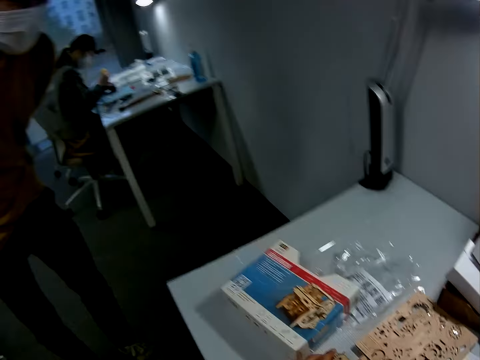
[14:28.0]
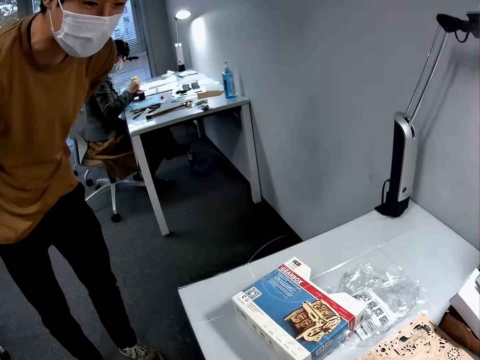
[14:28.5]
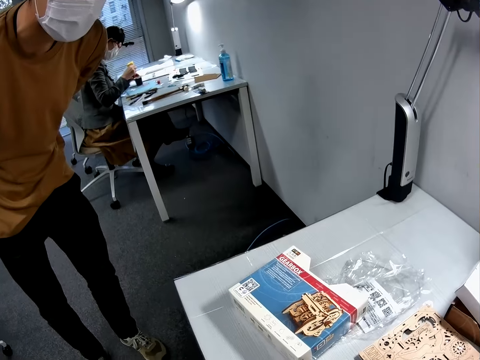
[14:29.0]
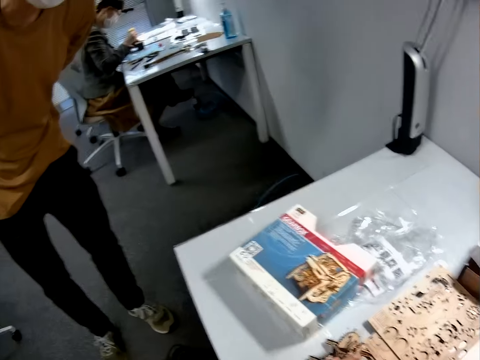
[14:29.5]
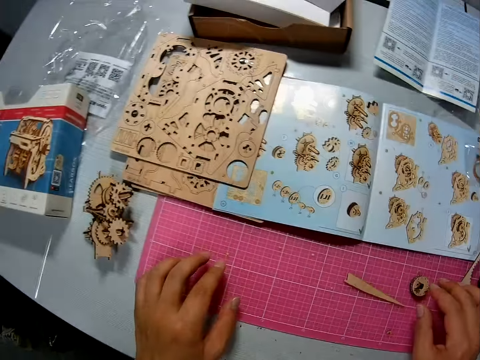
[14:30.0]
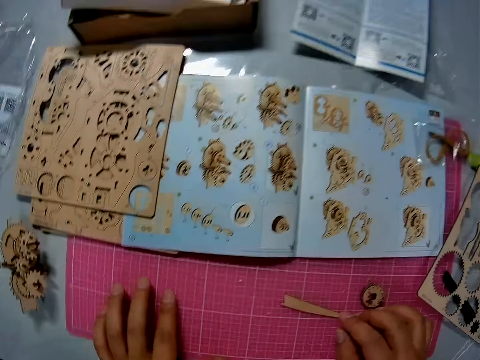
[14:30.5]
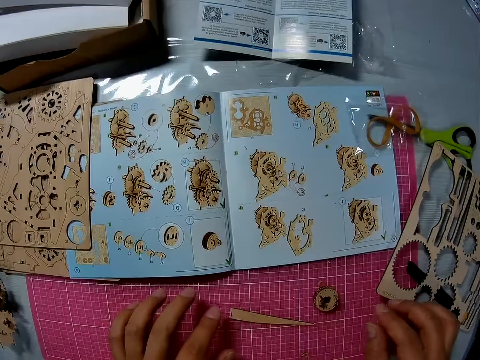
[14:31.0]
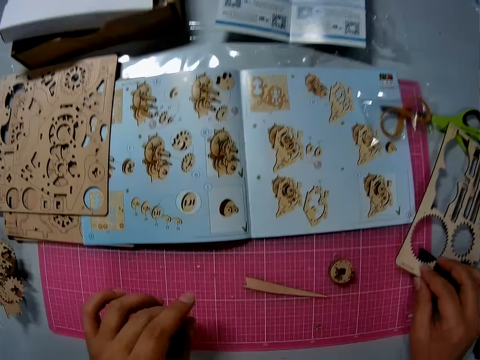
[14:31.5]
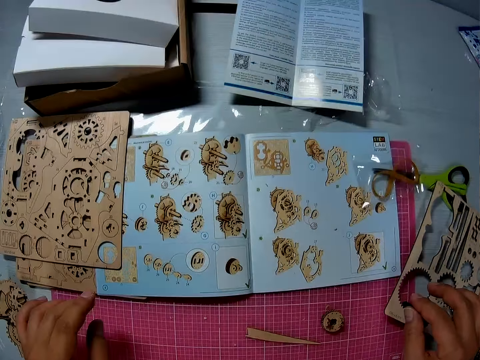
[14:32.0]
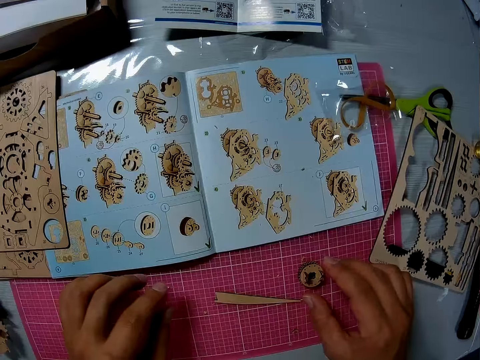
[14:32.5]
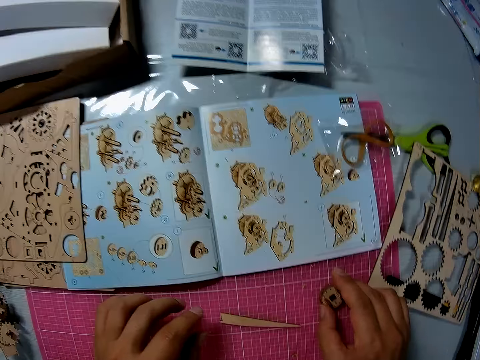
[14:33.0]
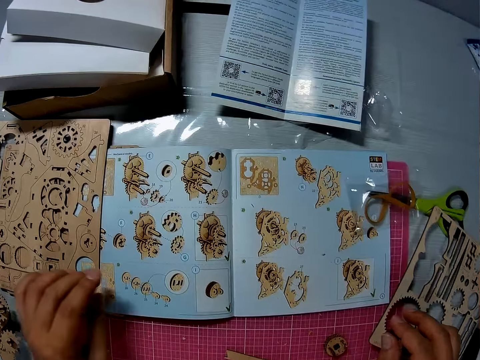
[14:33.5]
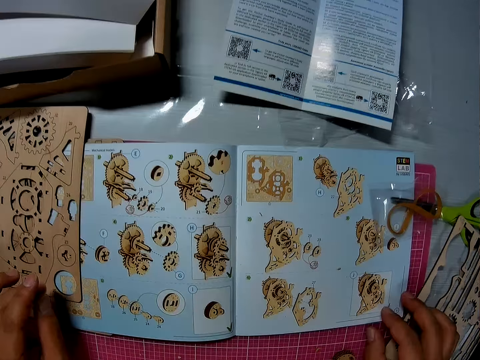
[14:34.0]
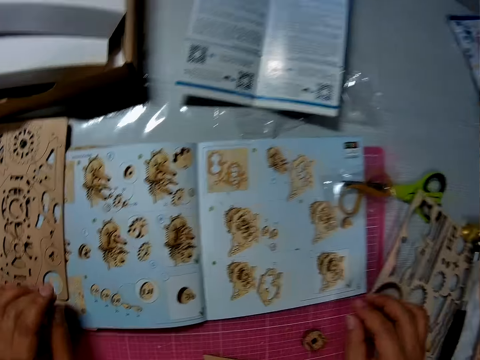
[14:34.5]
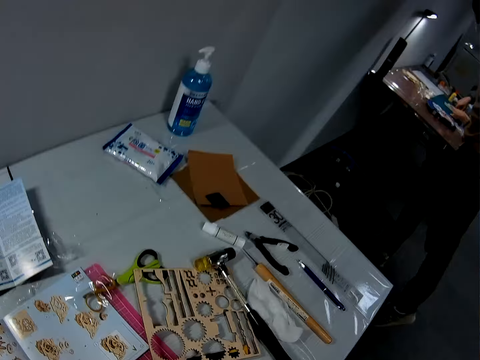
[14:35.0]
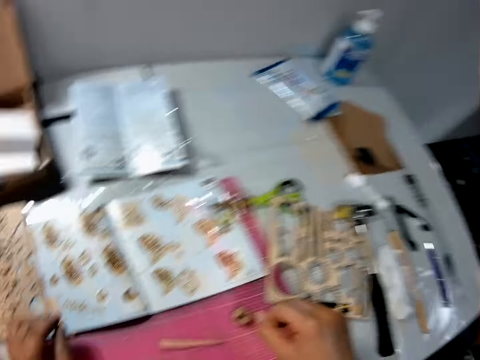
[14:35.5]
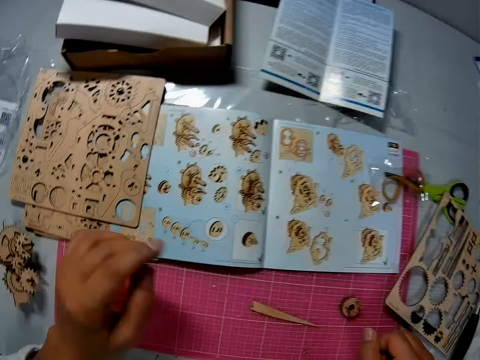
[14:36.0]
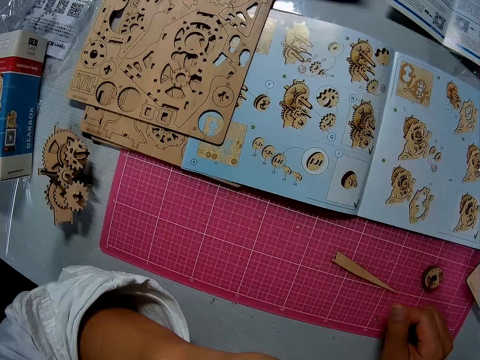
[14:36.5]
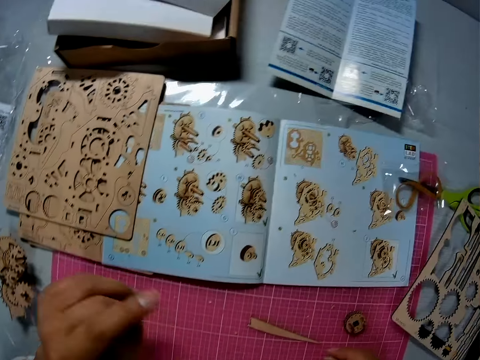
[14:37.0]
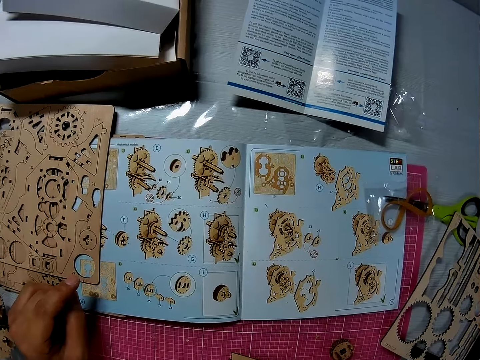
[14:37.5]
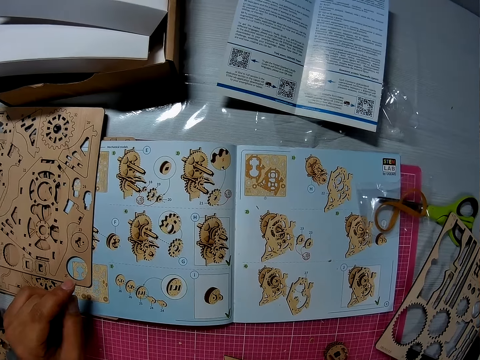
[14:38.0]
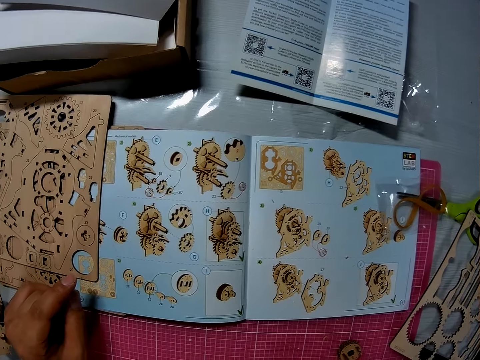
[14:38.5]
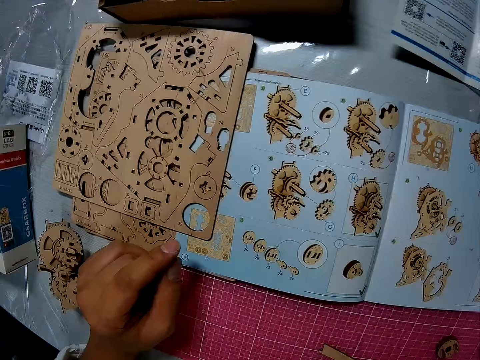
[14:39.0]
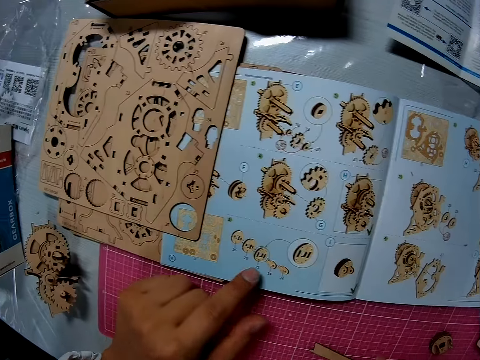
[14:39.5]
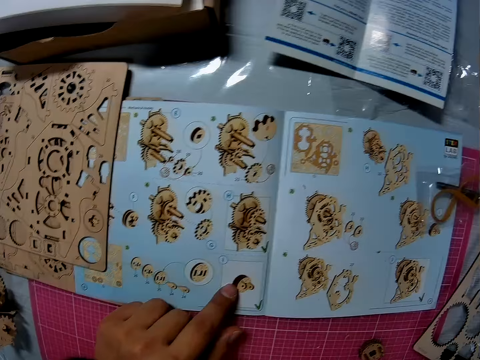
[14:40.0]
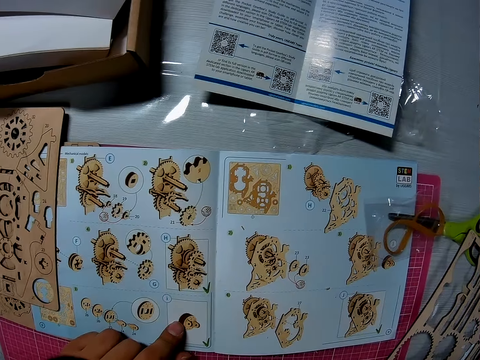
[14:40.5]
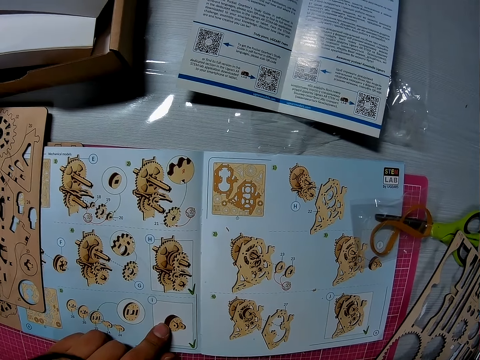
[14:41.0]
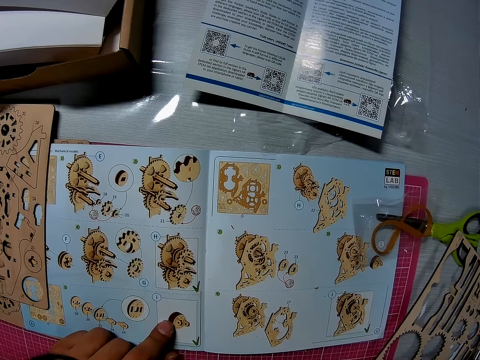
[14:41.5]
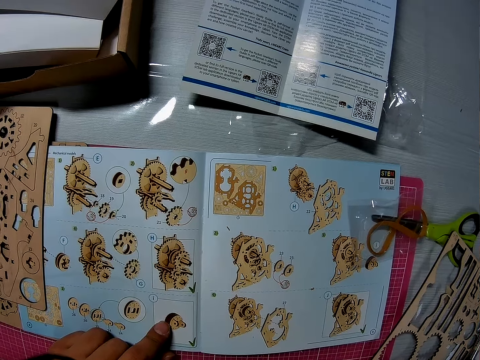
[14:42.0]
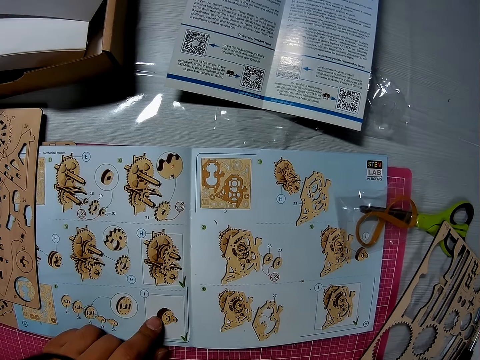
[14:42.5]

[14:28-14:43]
A man looks on the sketch. Another man looks on the table. The camera wearer reads the sketch. He moves the wooden board on the table. He moves the wooden actuator handle on the table. He touches his nose with his left hand. He touches the paper on the table with his left ring finger.

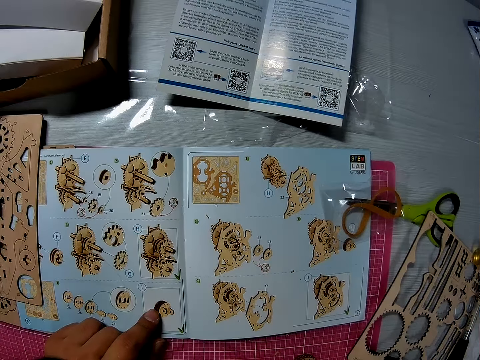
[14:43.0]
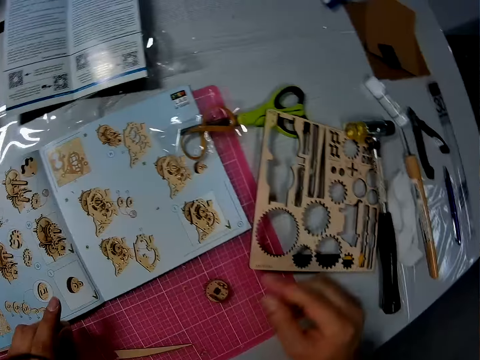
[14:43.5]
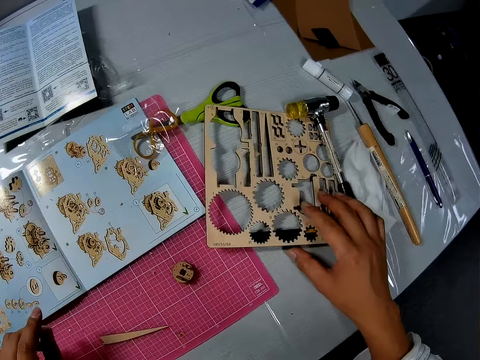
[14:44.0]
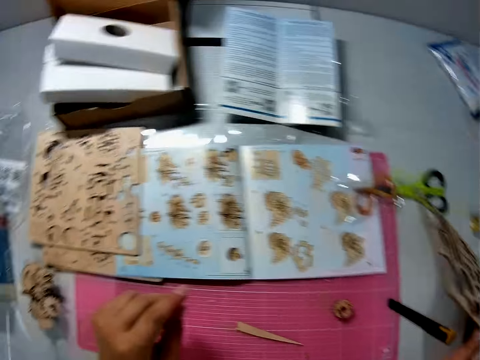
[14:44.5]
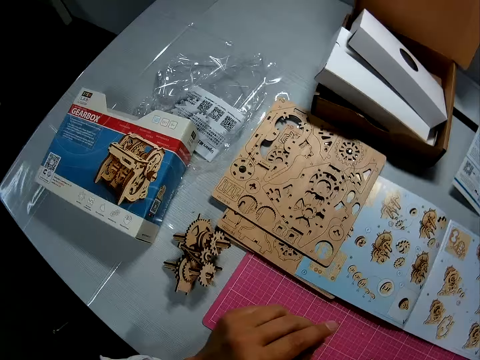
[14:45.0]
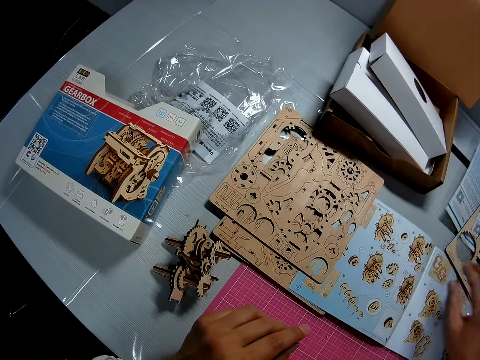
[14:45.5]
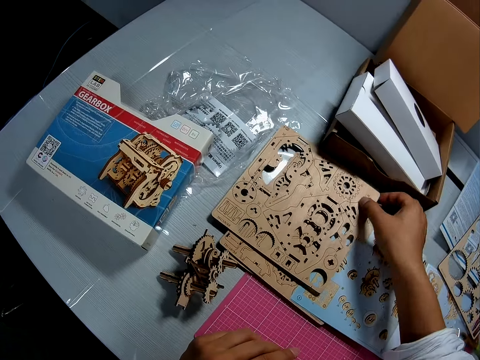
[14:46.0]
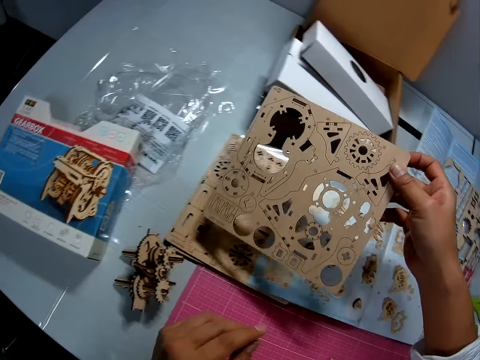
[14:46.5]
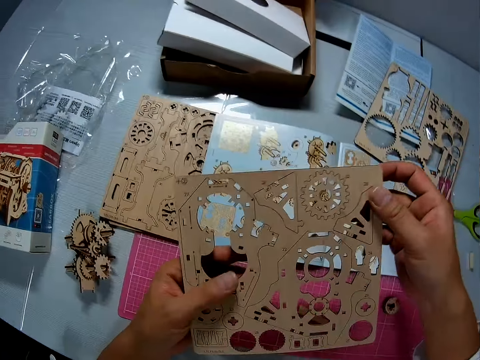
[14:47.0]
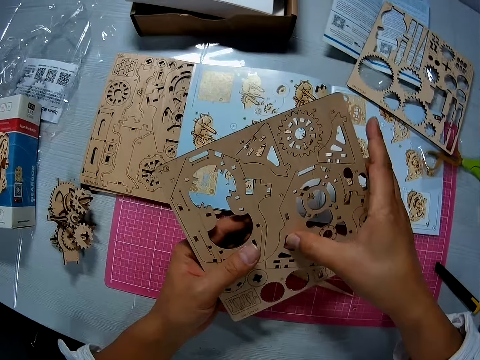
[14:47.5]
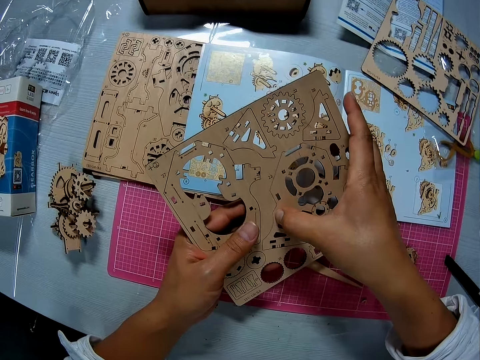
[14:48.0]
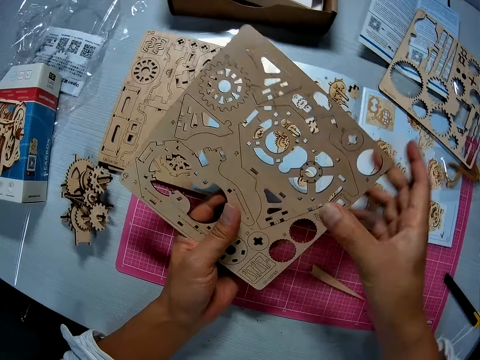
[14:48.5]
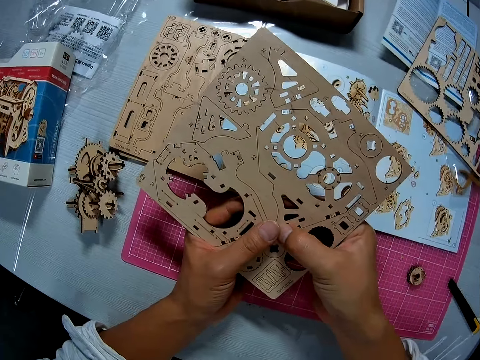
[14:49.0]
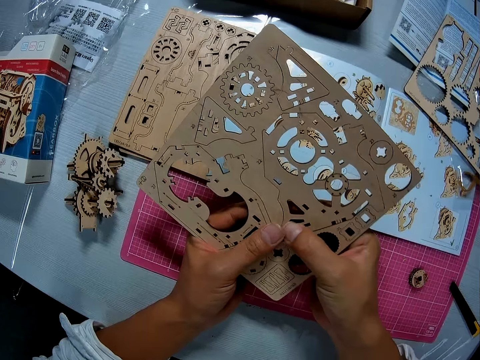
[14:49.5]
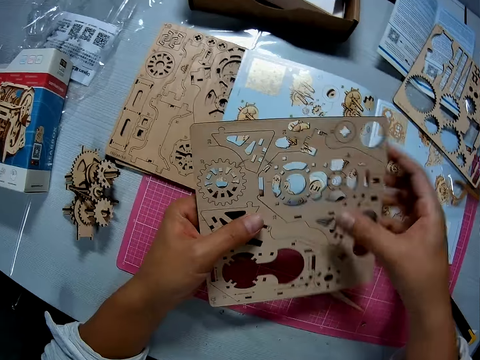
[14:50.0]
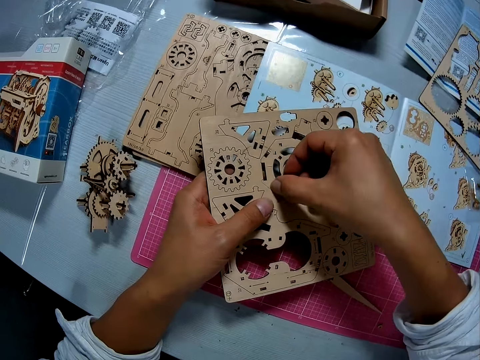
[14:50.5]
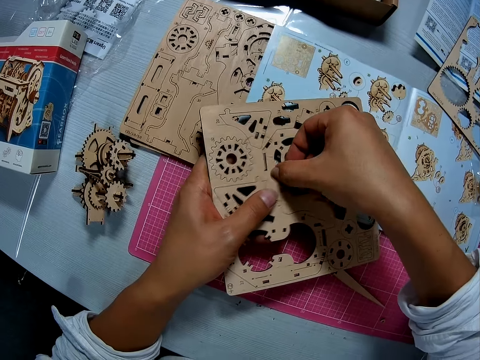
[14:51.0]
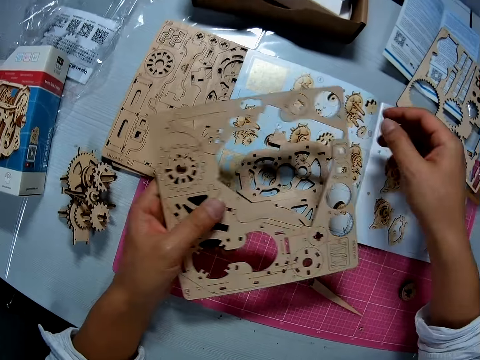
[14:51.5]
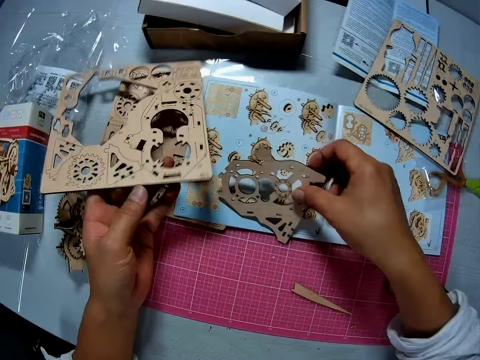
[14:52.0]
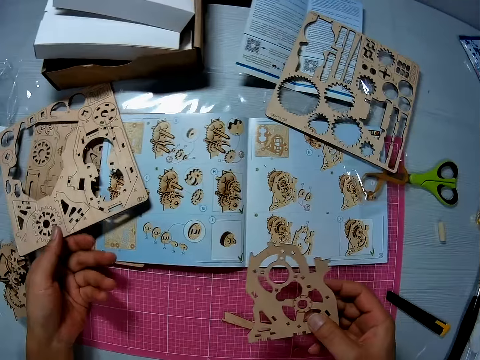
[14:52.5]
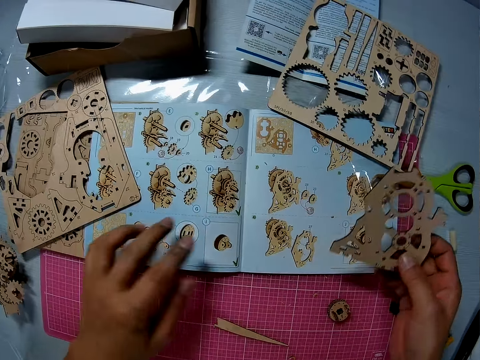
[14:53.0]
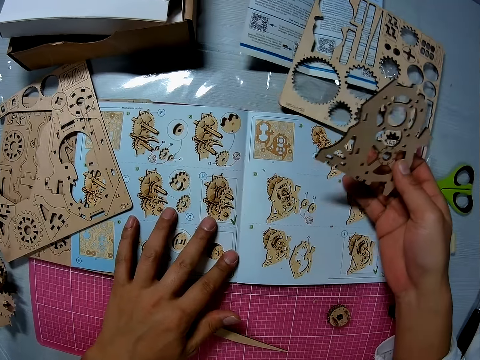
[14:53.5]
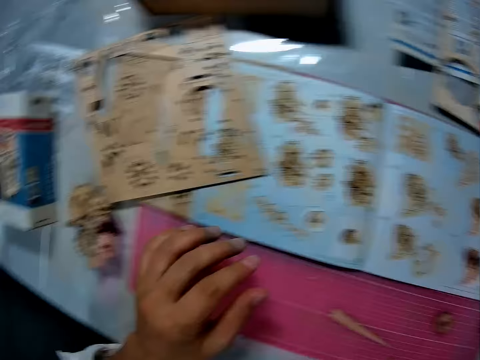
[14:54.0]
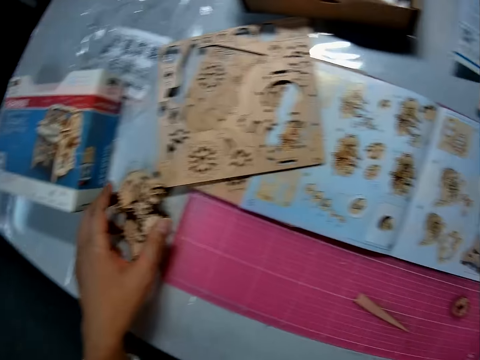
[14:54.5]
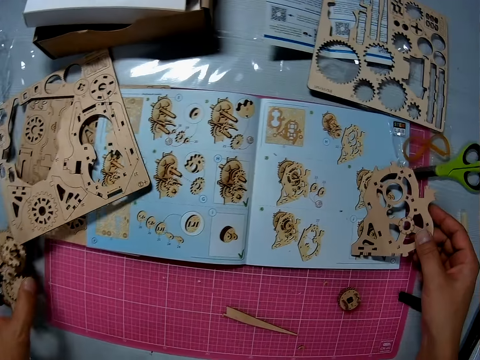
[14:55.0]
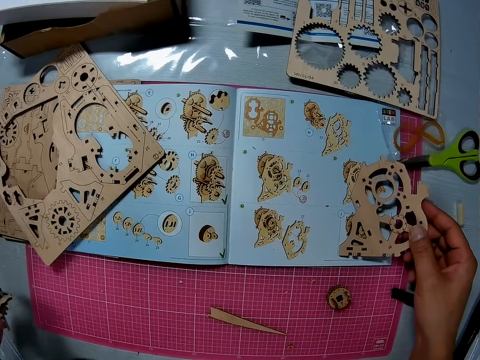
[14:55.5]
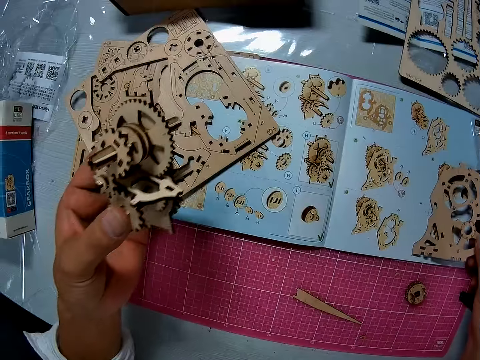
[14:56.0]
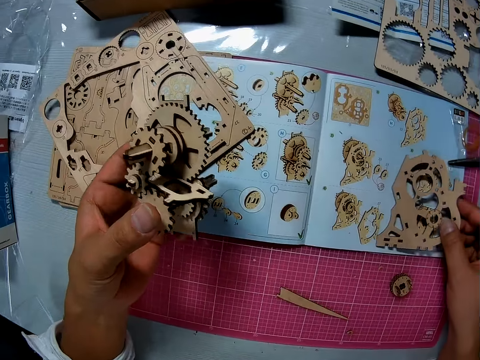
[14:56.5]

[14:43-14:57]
The camera wearer picks up the wooden board from the table. He drops the wooden board on the table. He picks up another wooden board from the table. He removes some pre-cut part from the wooden board. He drops the wooden board on the table. He picks up the wooden pre-cut part from the table. He reads the sketch. He touches the paper on the table with his left hand. He adjusts the wooden board on the paper with his right hand. He picks up another wooden part from the table.
